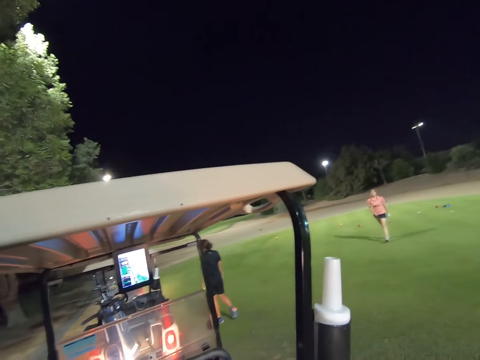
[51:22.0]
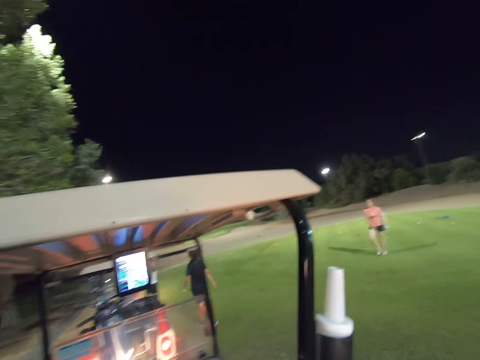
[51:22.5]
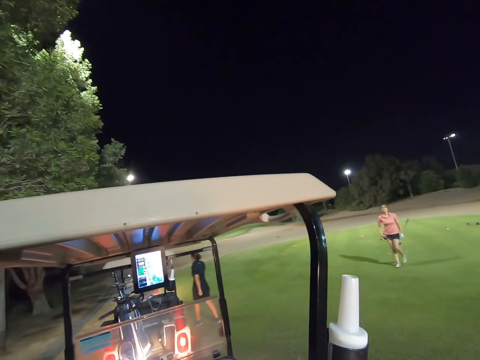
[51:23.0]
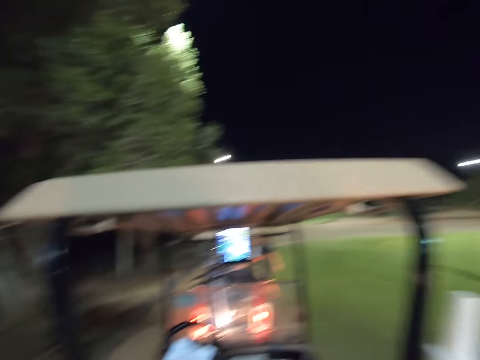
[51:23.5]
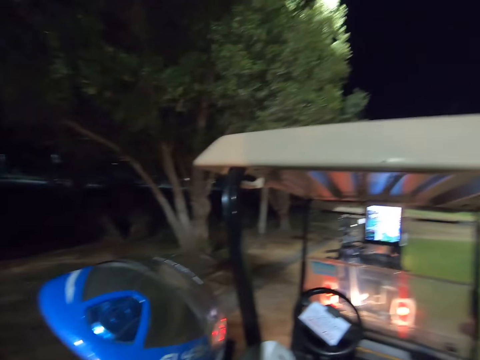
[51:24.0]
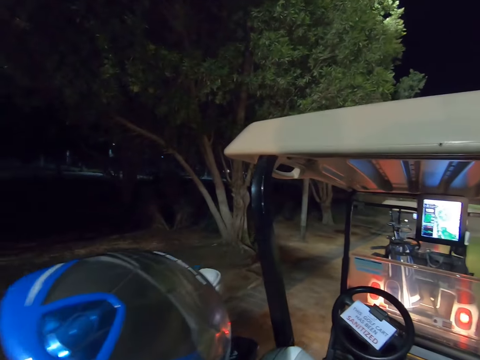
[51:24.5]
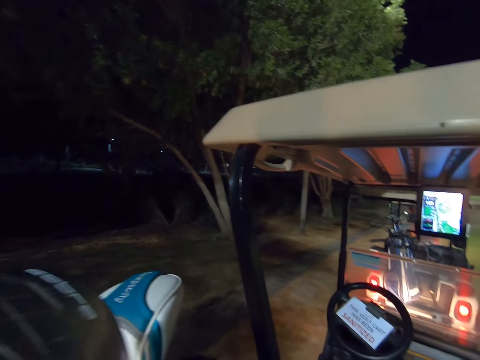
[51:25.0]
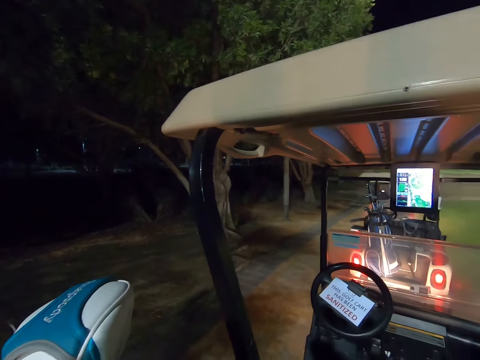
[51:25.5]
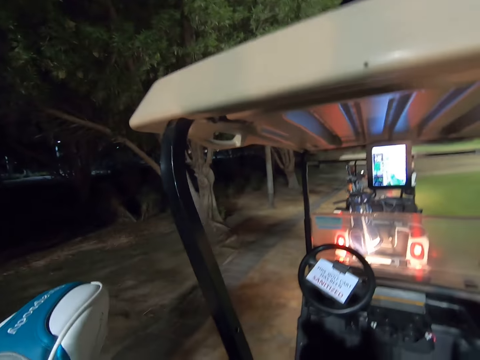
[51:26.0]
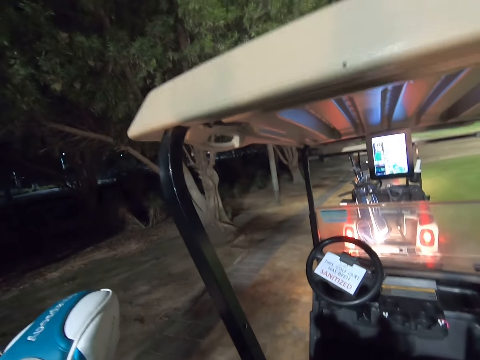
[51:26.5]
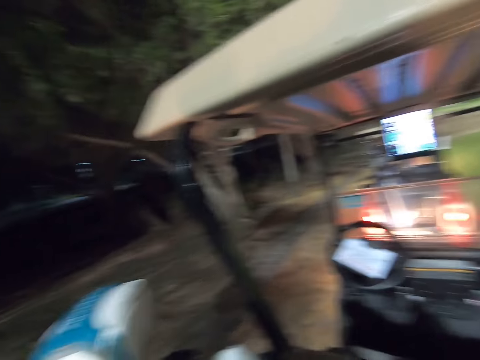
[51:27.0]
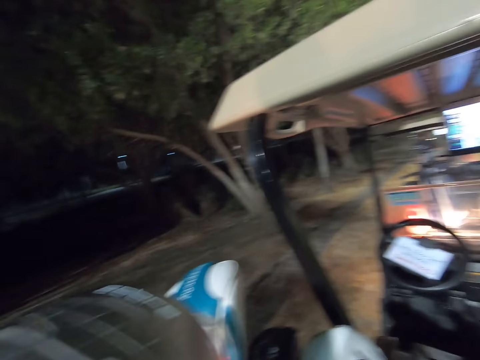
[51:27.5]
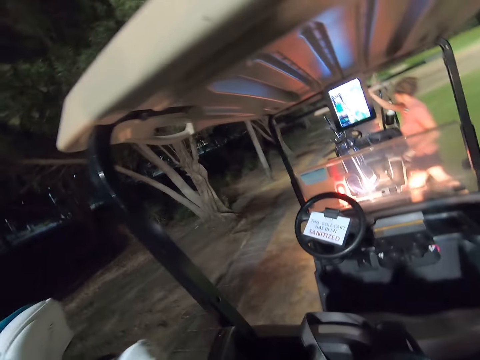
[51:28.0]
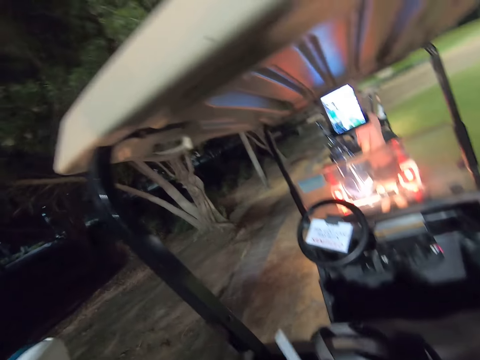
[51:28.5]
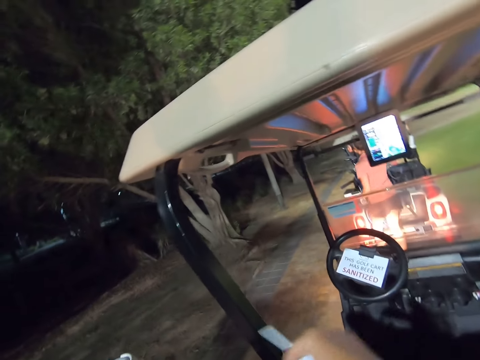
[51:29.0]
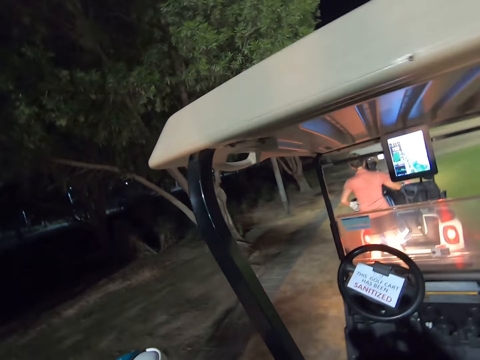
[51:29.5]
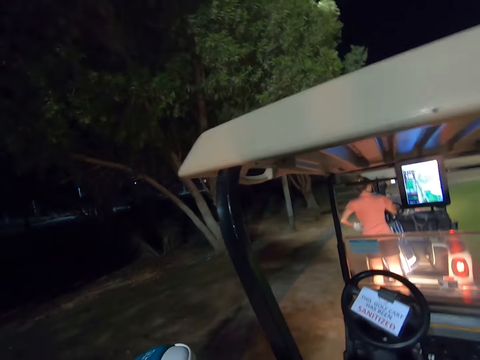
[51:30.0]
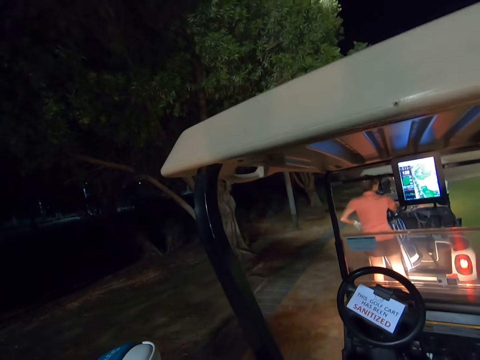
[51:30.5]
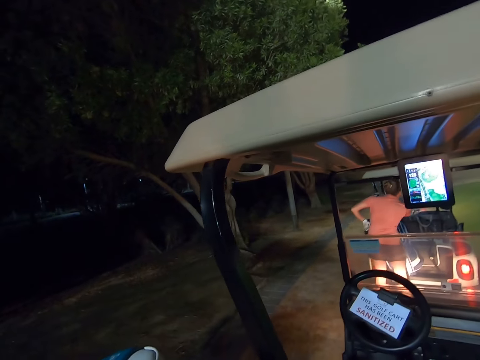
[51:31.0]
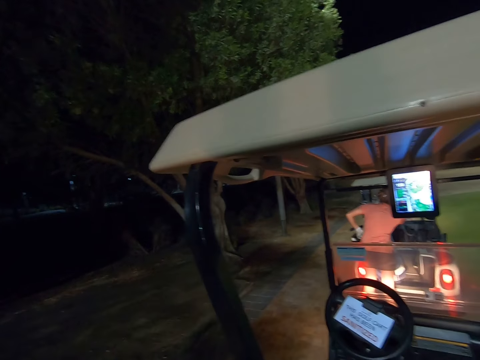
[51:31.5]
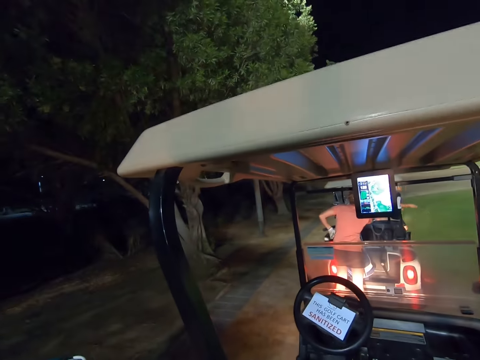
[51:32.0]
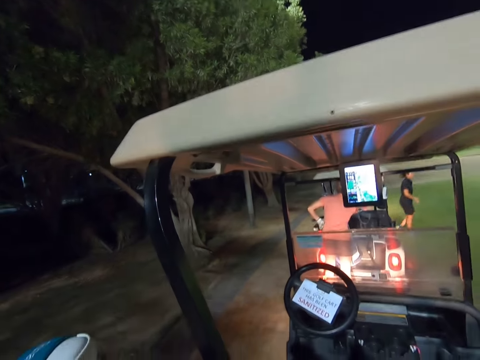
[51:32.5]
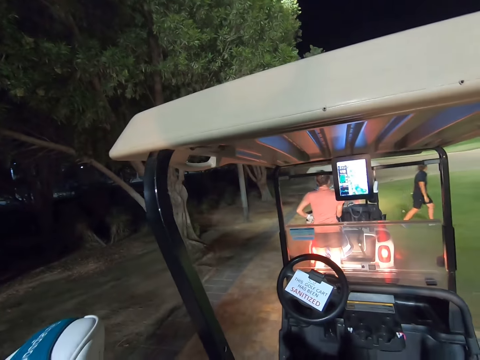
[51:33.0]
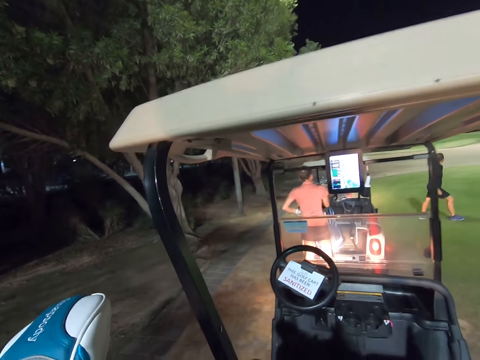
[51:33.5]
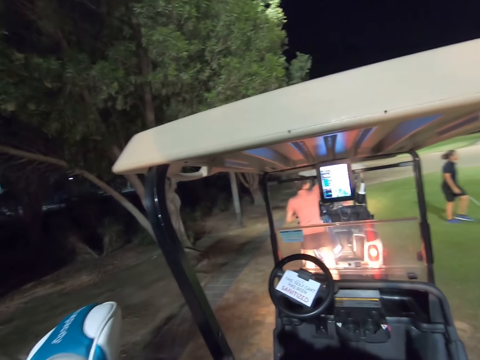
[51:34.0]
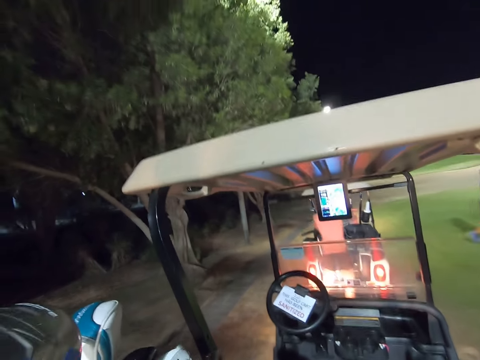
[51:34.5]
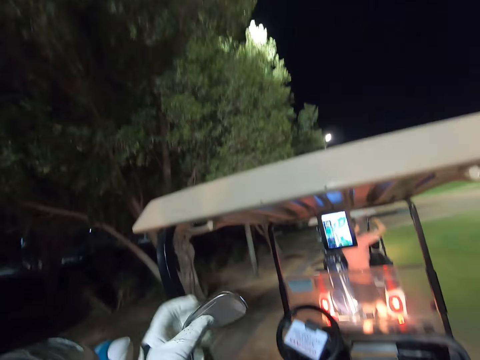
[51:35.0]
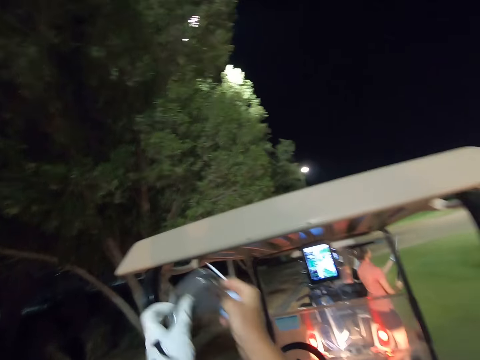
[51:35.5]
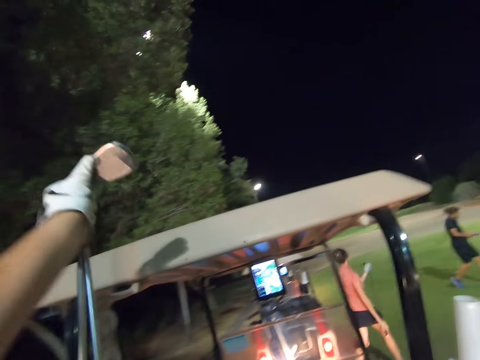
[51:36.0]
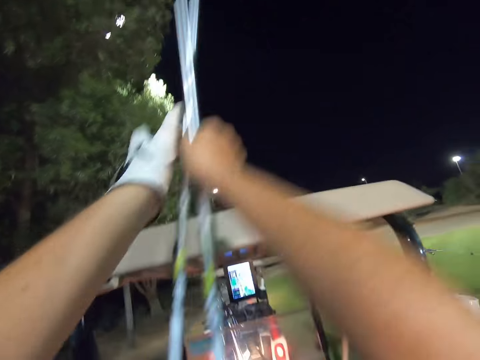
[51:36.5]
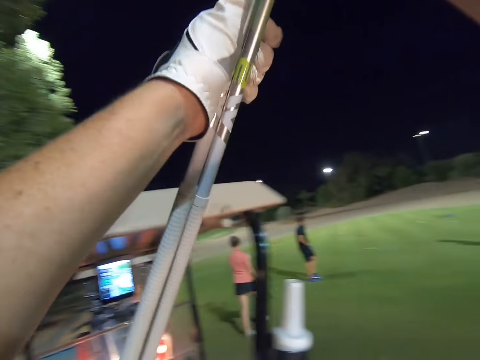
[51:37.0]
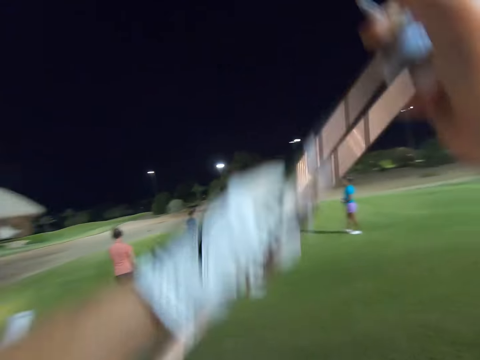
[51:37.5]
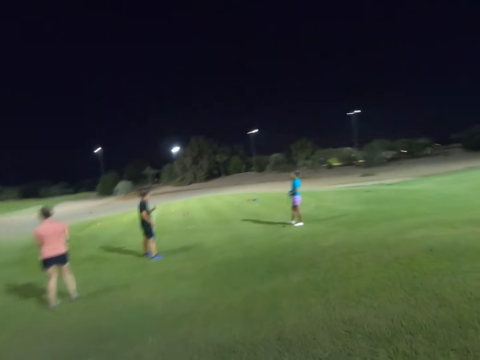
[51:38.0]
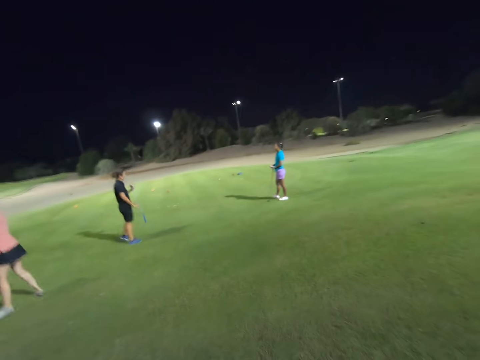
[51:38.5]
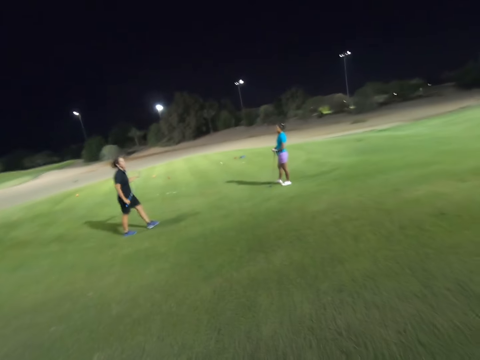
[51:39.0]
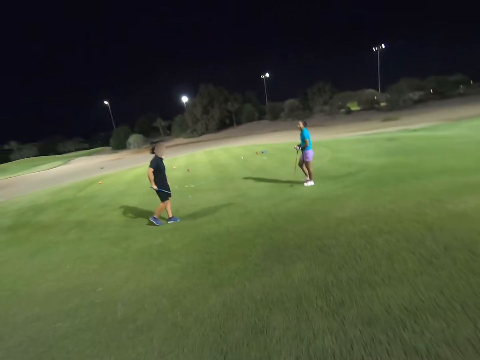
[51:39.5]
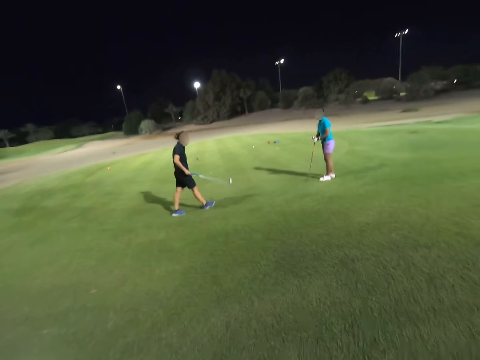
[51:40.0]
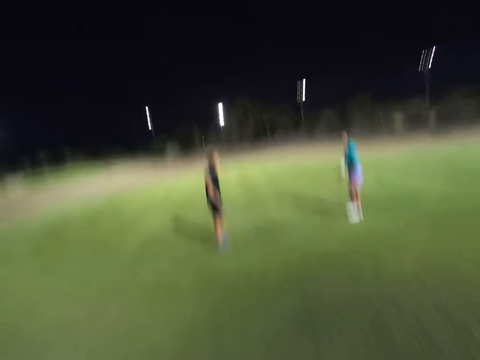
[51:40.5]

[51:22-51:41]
A woman walks to the car. Another woman returns by the car. The first woman walks to the field. The camera wearer picks up a golf stick from the bag. They walk around the field.

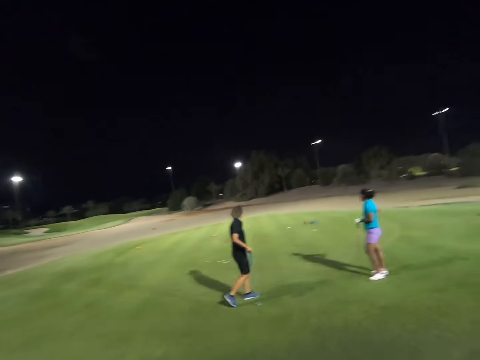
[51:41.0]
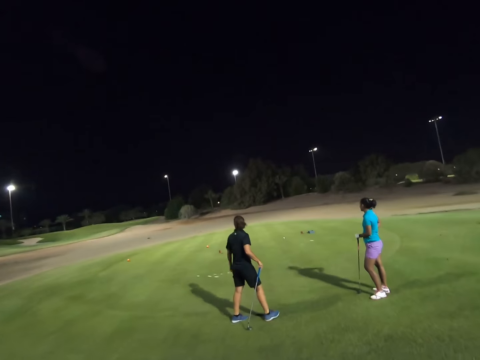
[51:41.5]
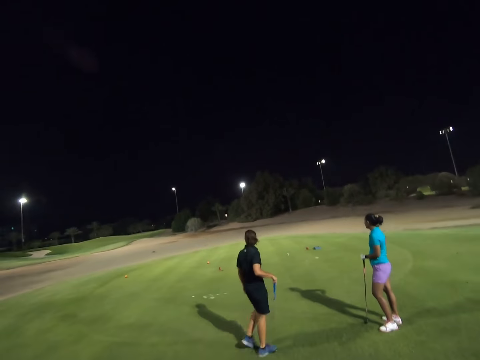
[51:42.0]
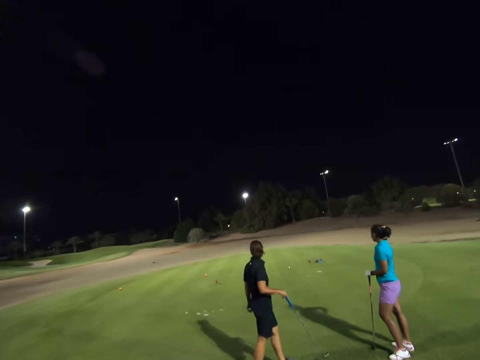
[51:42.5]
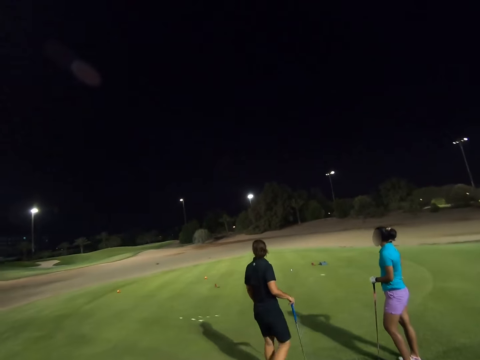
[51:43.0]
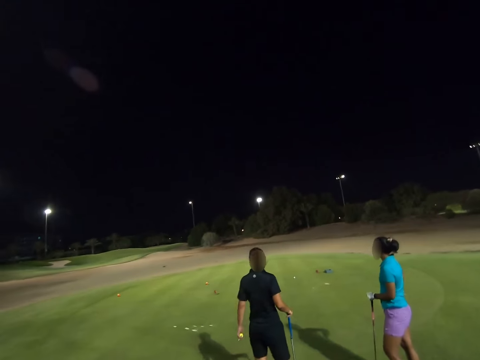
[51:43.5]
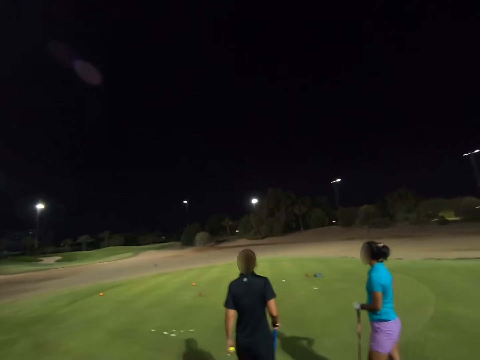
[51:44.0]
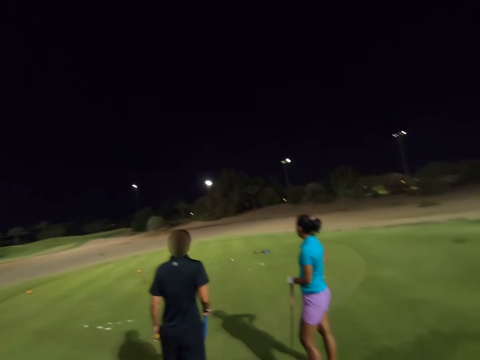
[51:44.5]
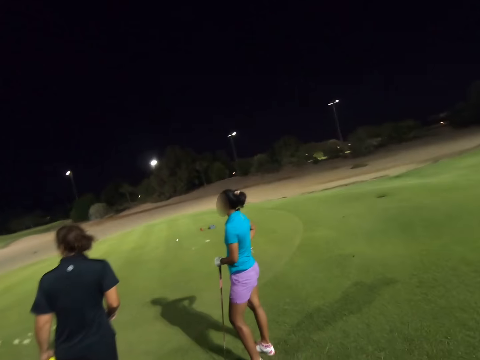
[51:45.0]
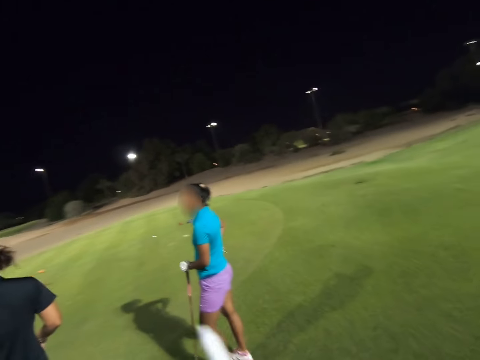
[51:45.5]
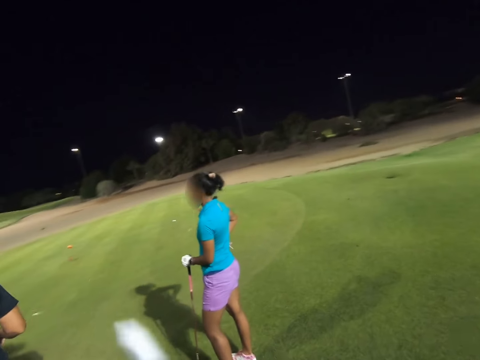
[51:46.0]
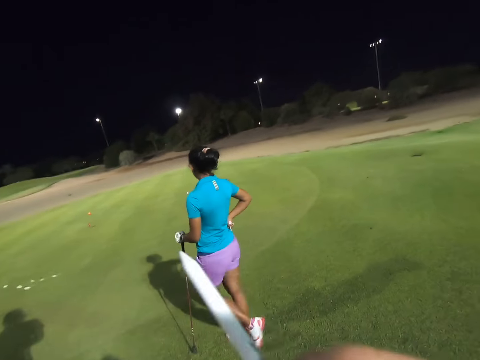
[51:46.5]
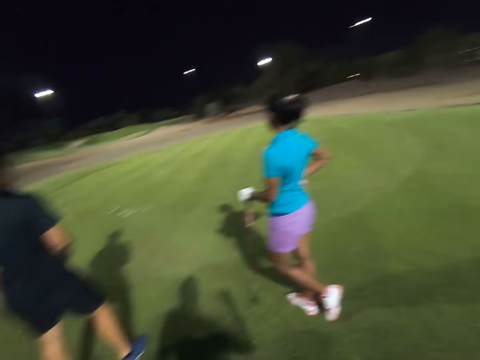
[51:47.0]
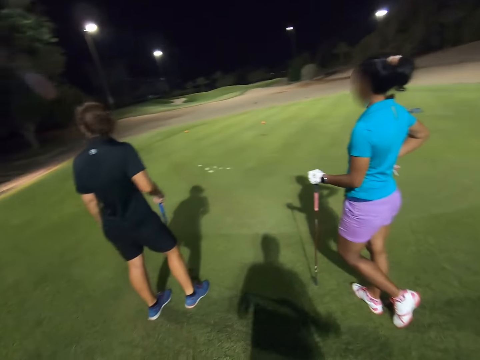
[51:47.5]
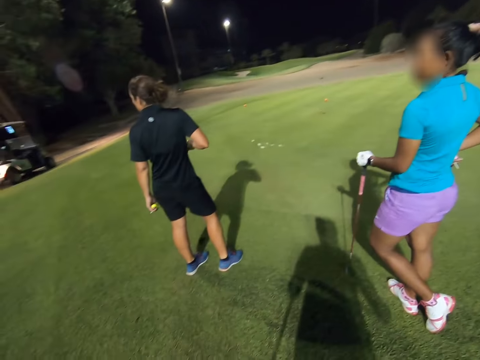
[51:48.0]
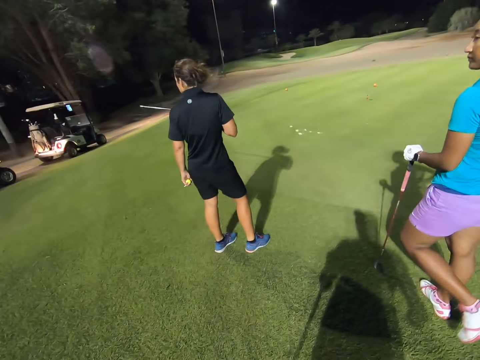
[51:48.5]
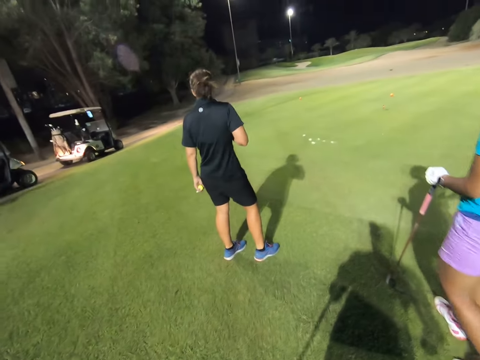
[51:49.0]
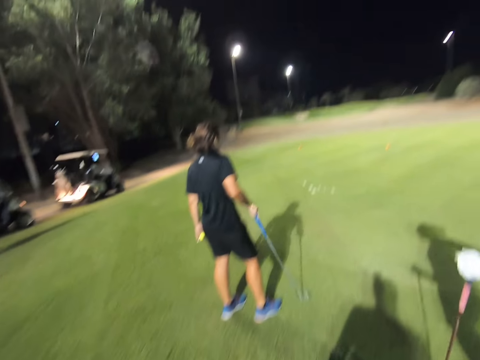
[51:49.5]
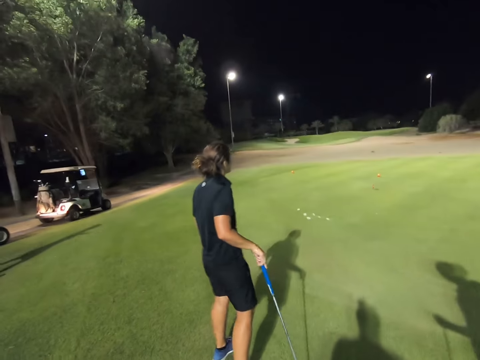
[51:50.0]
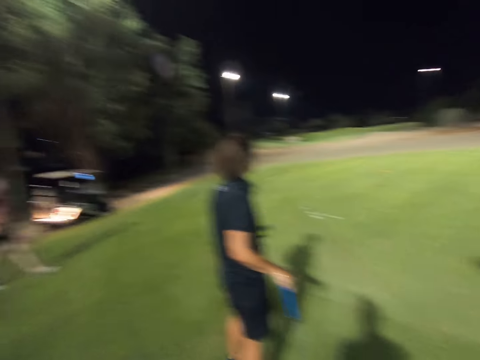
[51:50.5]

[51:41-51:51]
A woman leans on the stick with her left hand. The camera wearer stares around the field.
